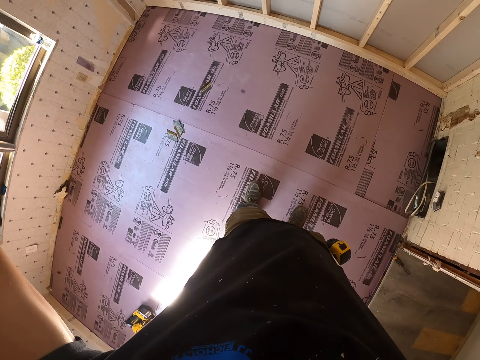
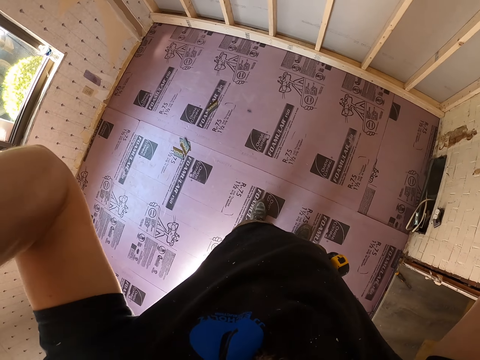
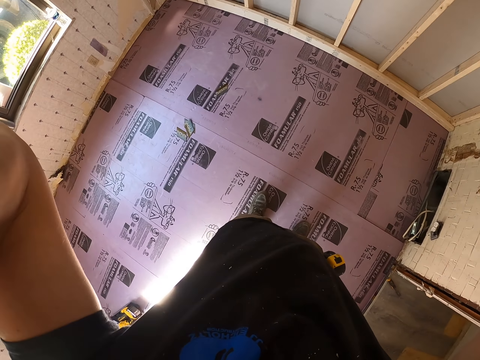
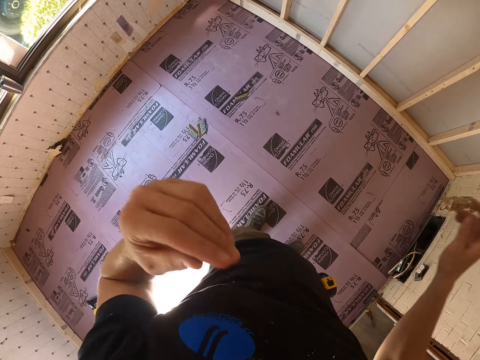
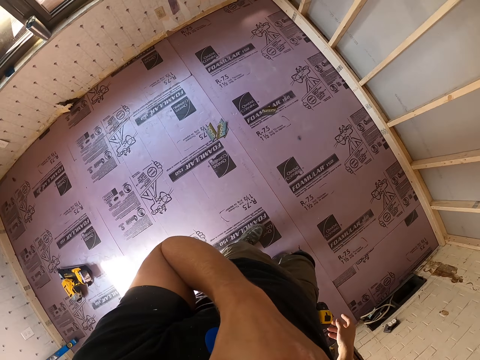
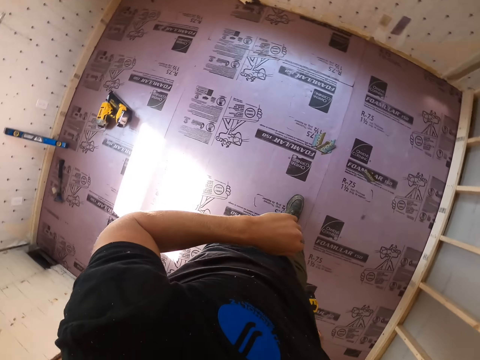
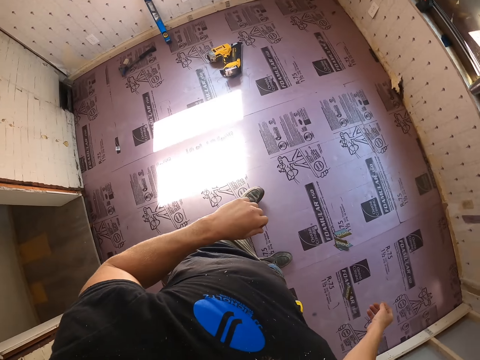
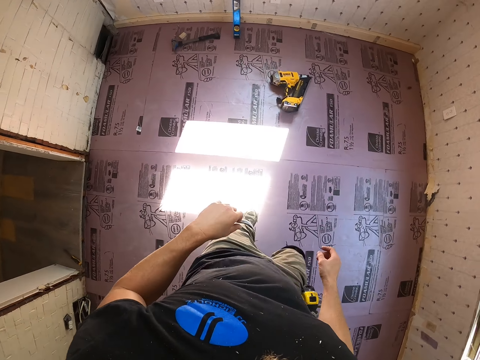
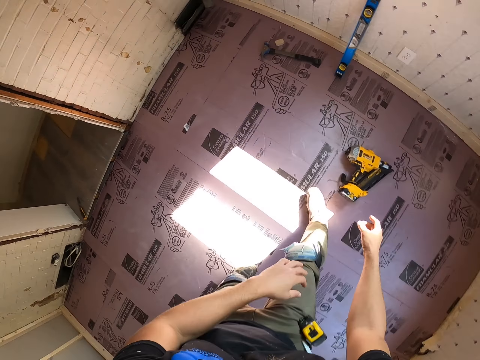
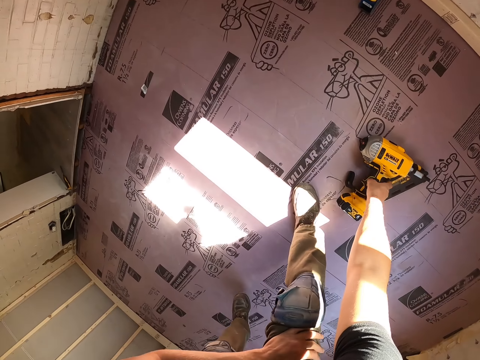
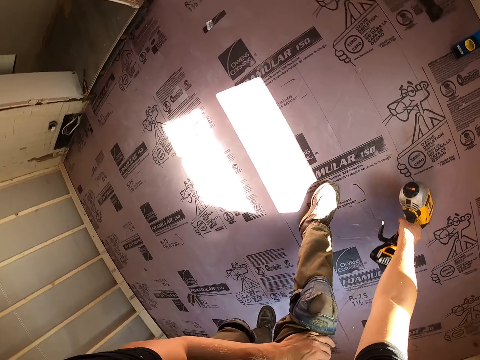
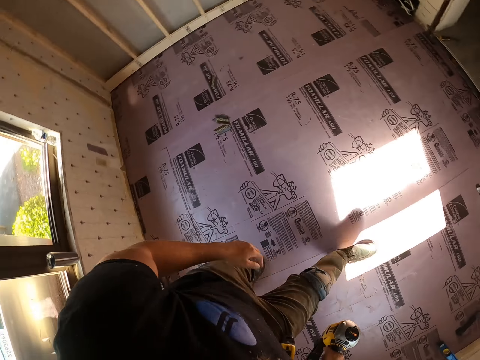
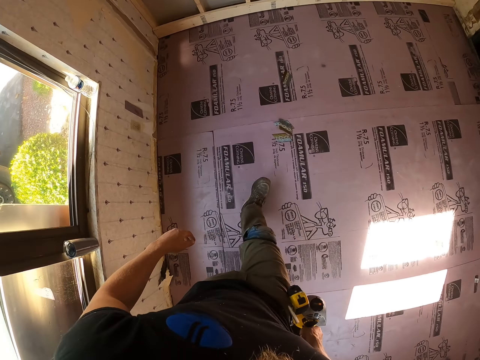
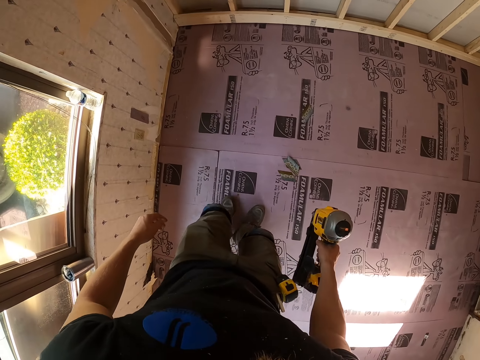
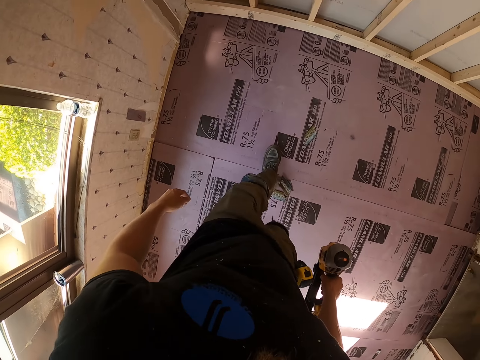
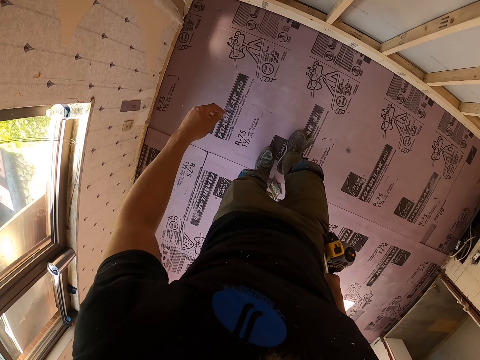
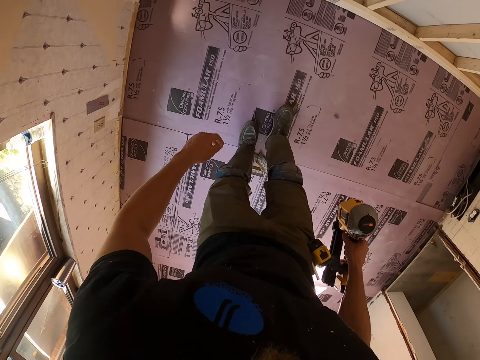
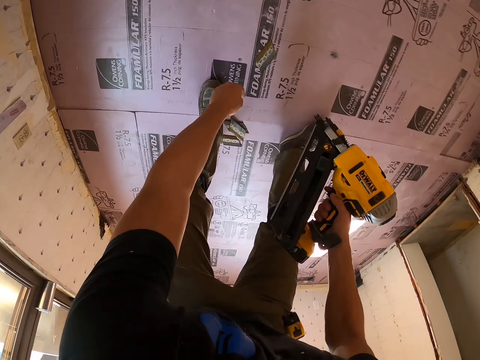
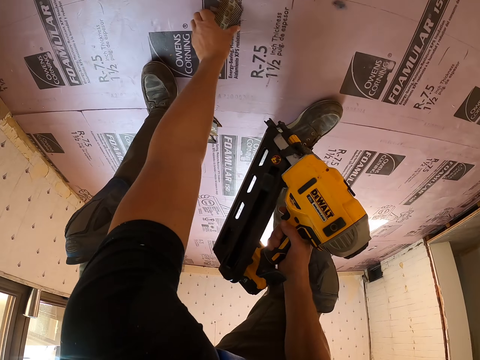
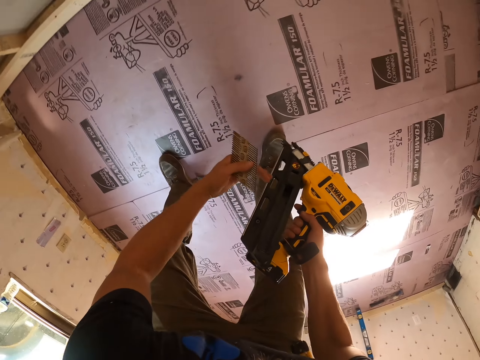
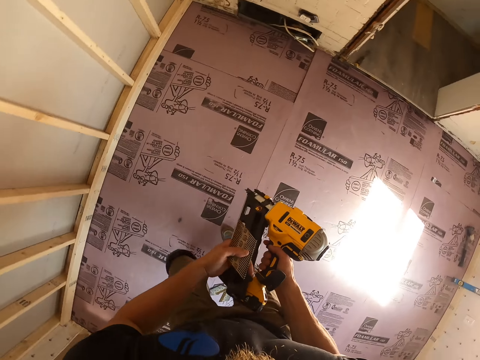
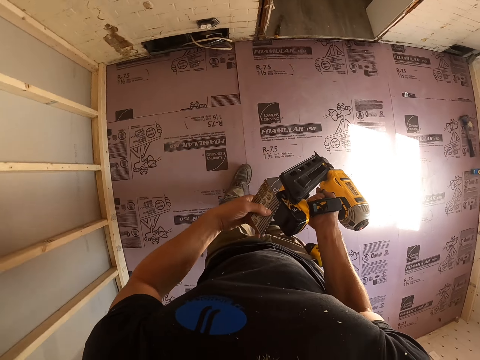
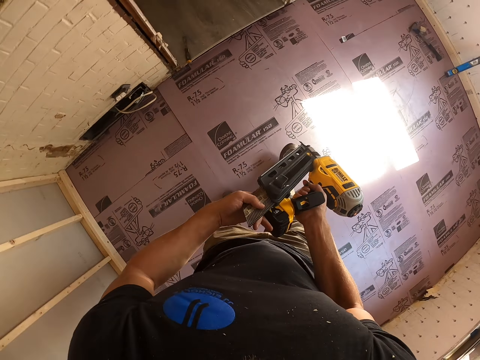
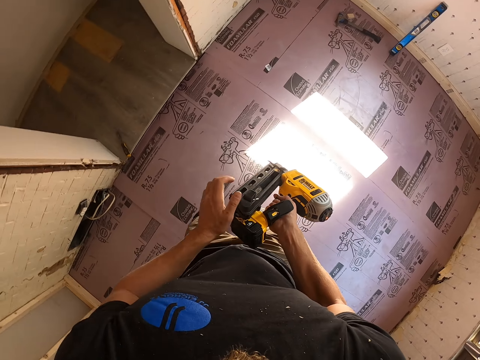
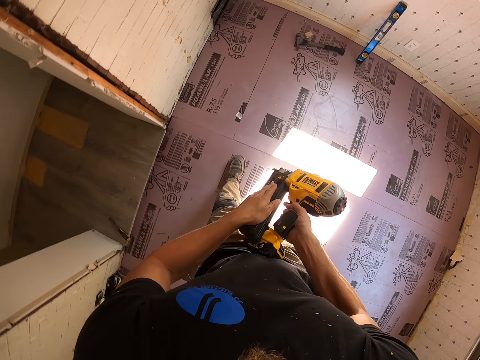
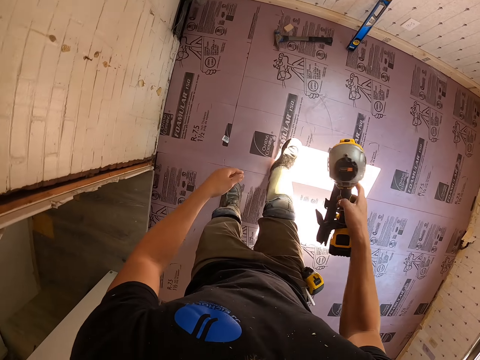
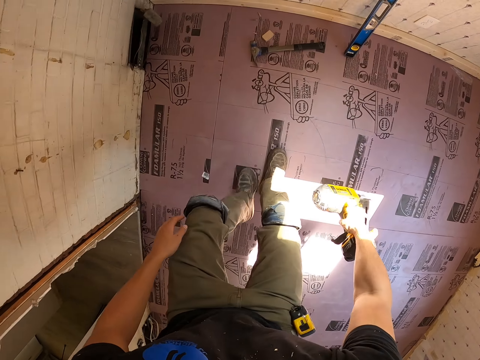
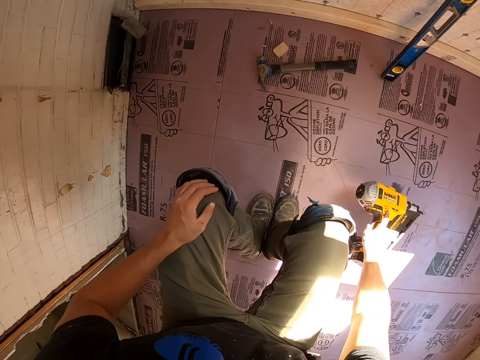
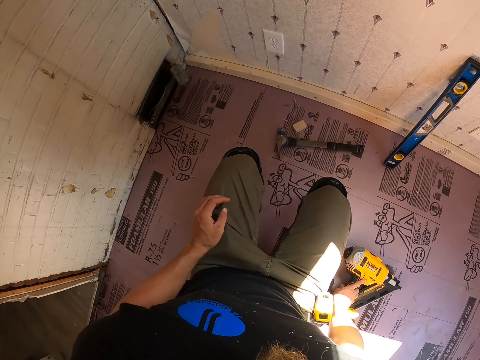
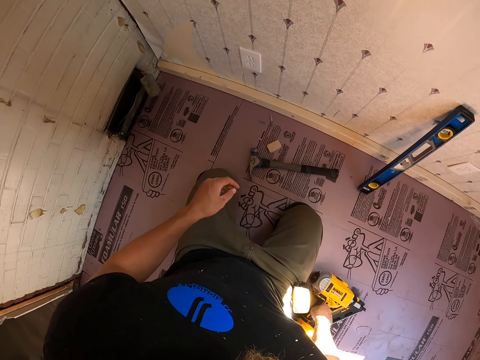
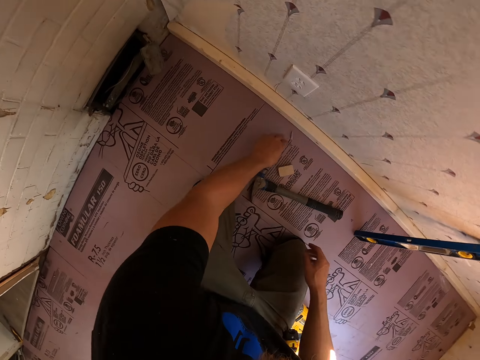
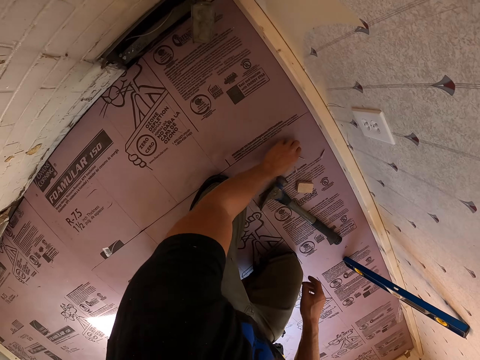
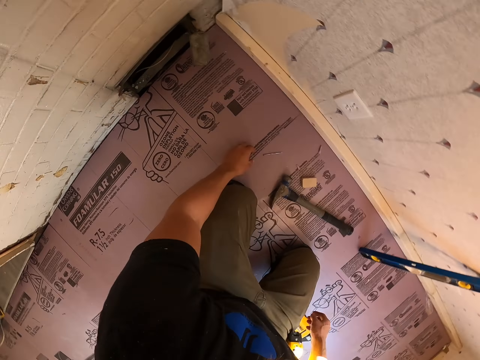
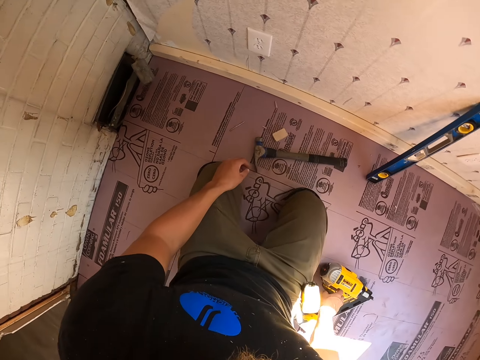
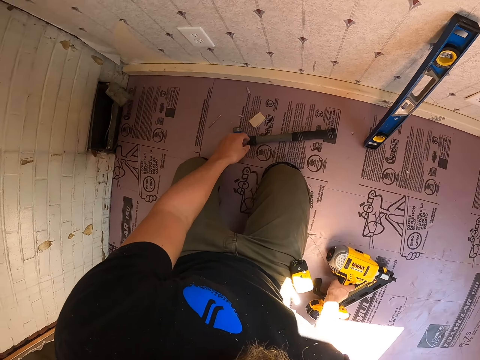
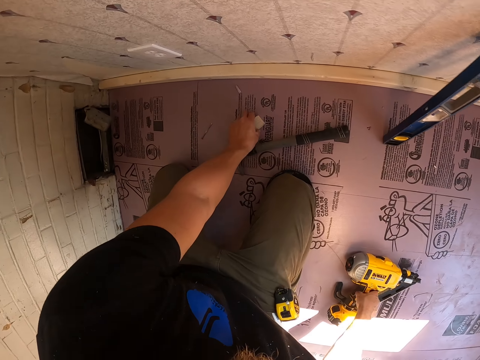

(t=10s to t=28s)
The camera wearer touches something. They walk around the room. They bend down. They pick up a nail machine. They stand up. They walk around the room. They bend down. They pick up something. They stand up. They place something in the nail machine. They walk around the room. They kneel down and bend. They place the nail gun on the floor. They touch a nail and move the nail.

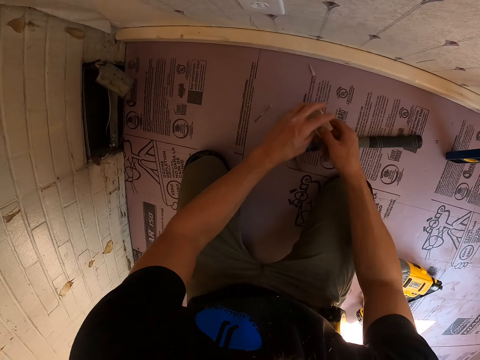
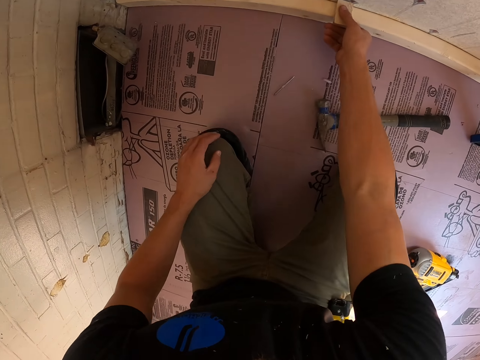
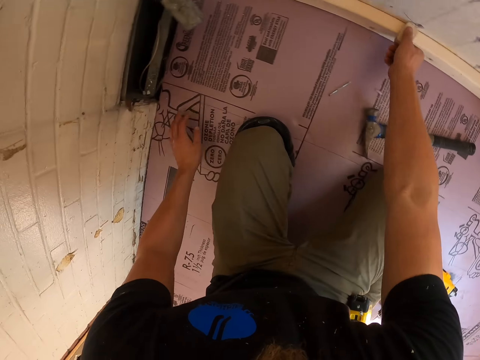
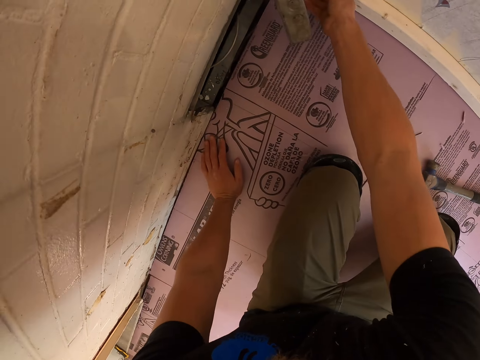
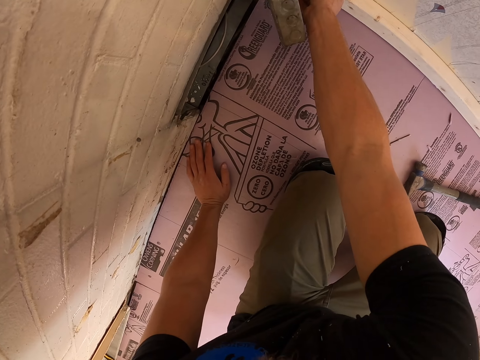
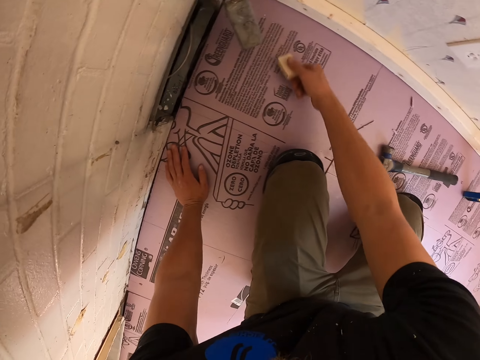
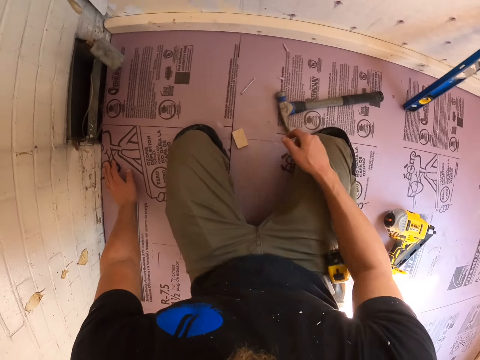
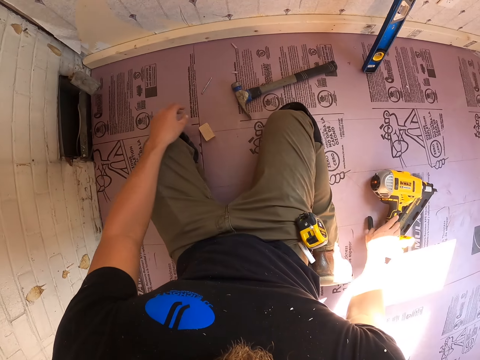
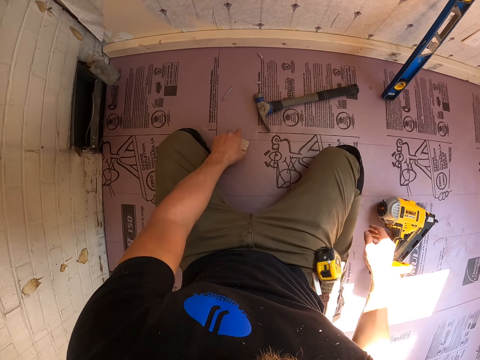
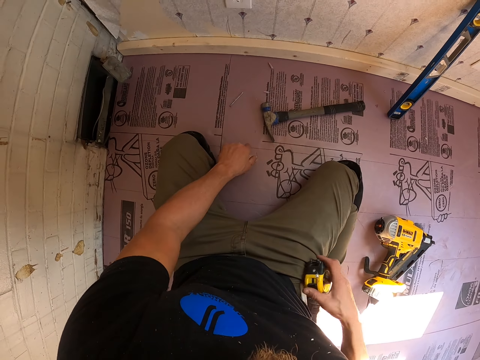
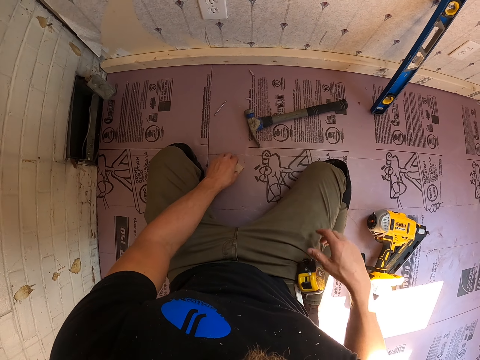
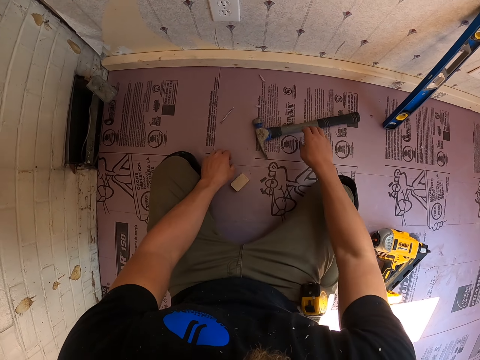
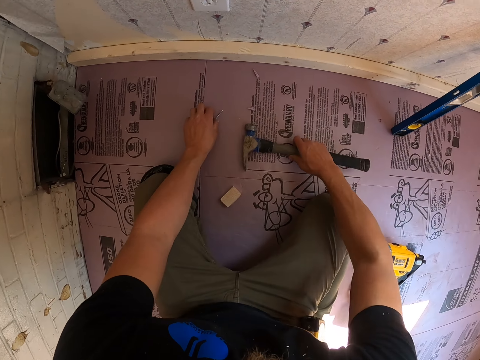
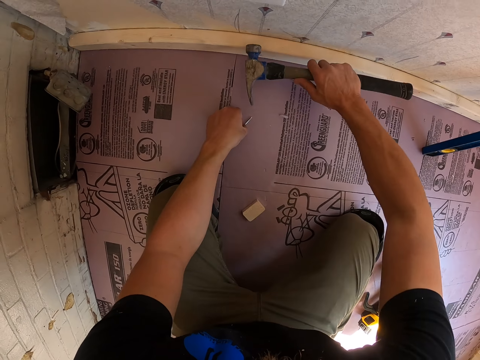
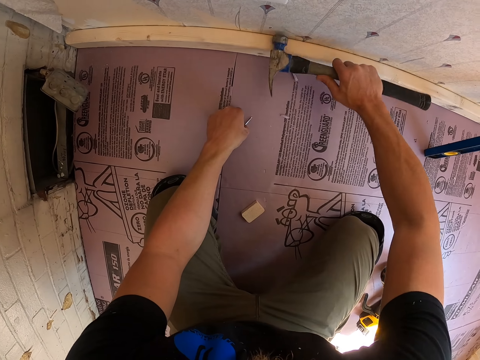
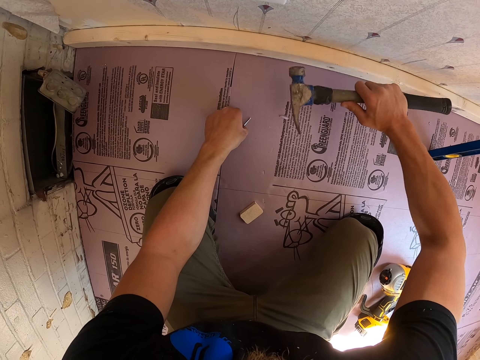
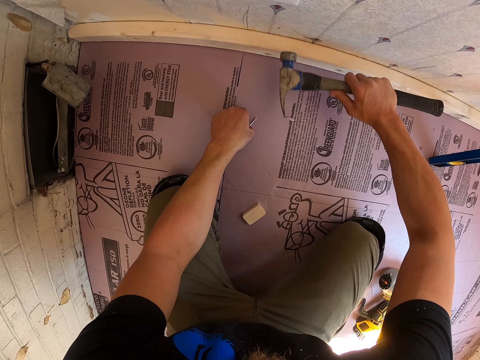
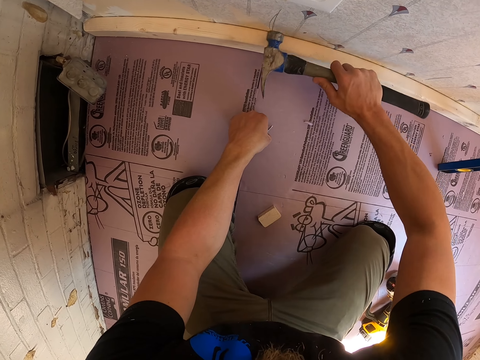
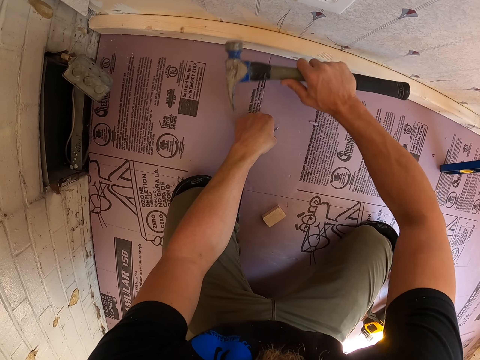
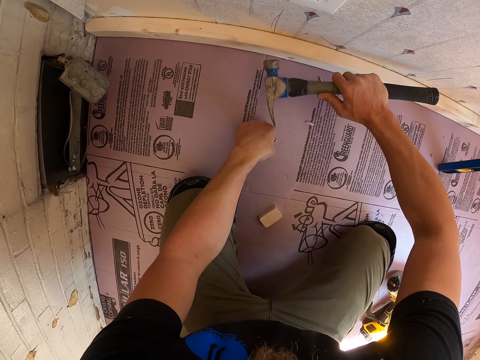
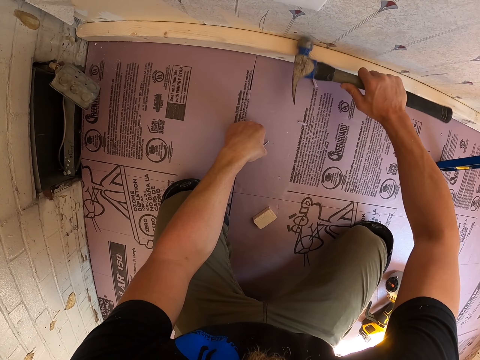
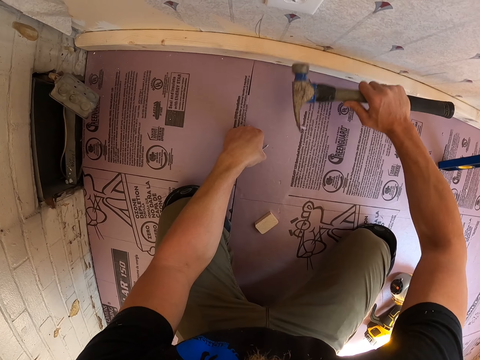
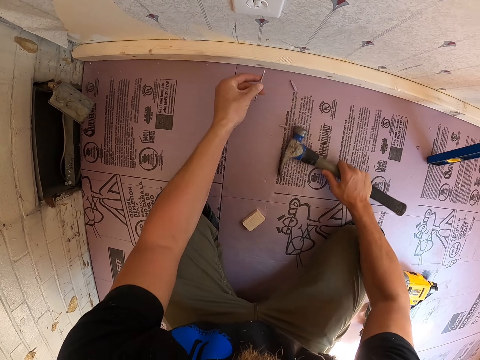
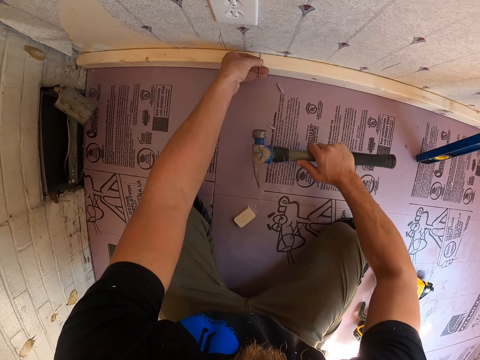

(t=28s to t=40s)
The camera wearer picks up a piece of wood. They place the piece of wood on the long wood in the wall, the sole plate. They drop the piece of wood on the floor. They look around the room. They pick up a hammer. They hit the wall with the hammer. They hit a nail on the wooden wall.
